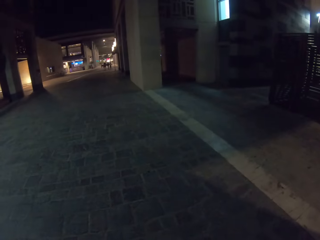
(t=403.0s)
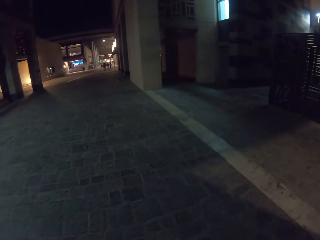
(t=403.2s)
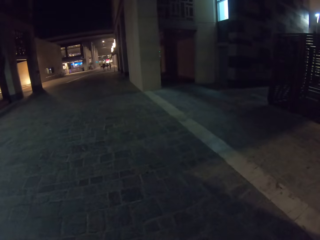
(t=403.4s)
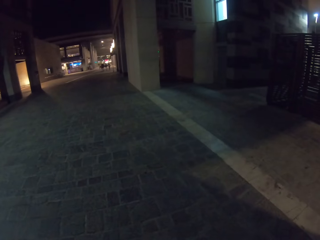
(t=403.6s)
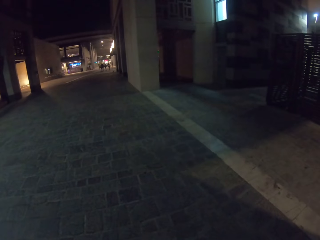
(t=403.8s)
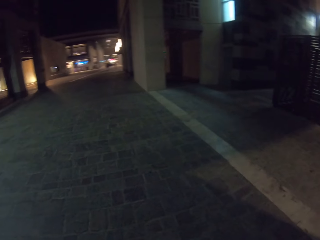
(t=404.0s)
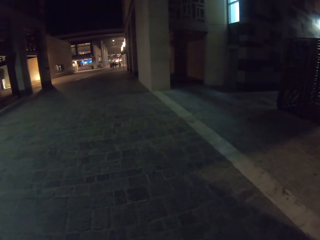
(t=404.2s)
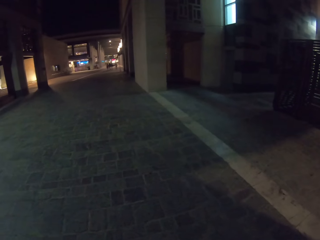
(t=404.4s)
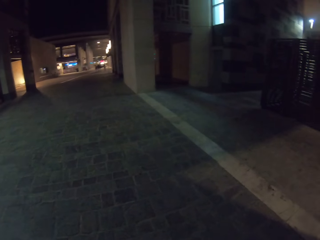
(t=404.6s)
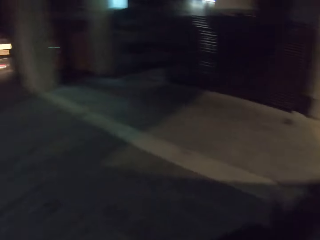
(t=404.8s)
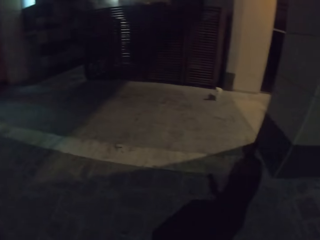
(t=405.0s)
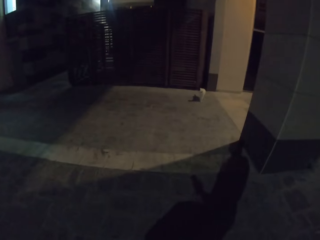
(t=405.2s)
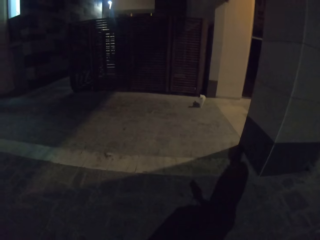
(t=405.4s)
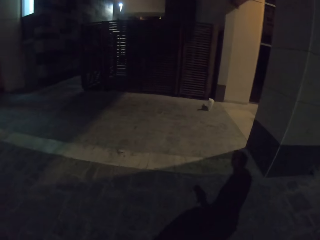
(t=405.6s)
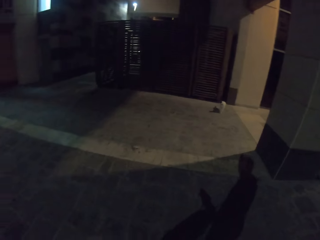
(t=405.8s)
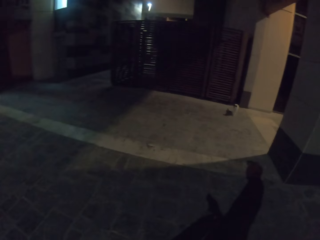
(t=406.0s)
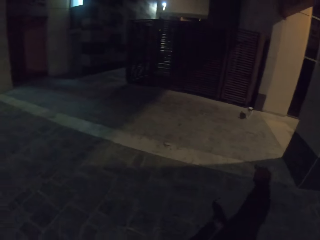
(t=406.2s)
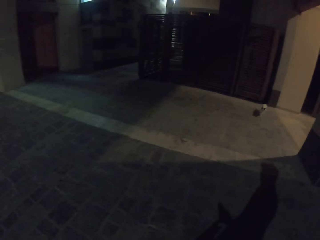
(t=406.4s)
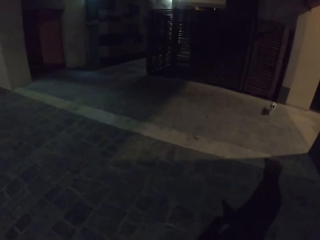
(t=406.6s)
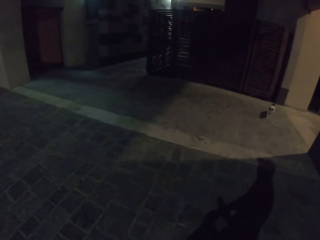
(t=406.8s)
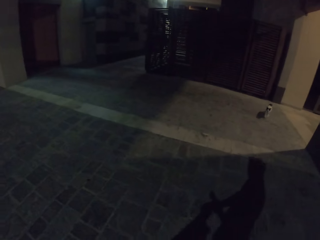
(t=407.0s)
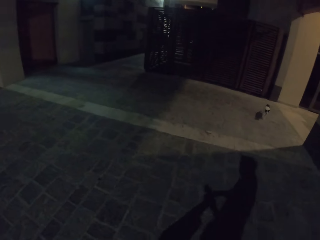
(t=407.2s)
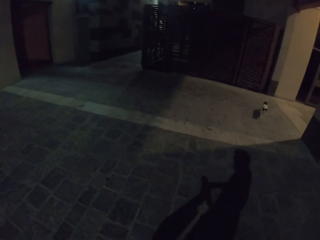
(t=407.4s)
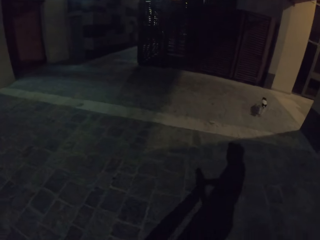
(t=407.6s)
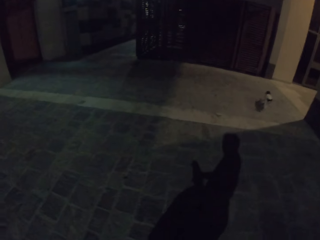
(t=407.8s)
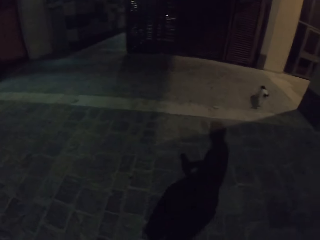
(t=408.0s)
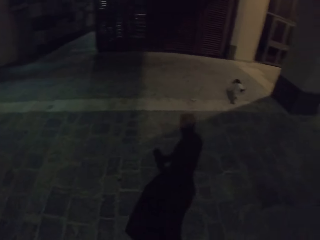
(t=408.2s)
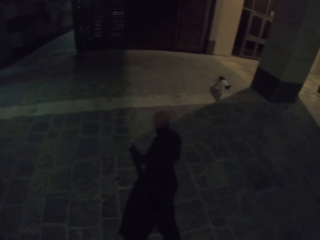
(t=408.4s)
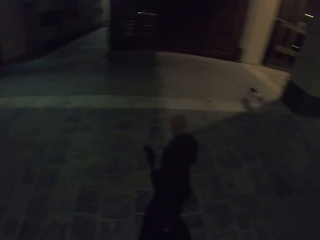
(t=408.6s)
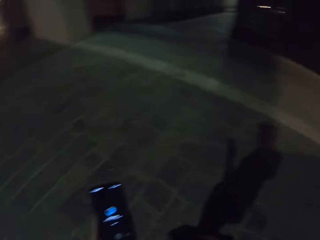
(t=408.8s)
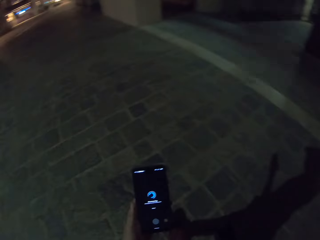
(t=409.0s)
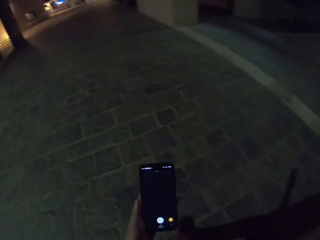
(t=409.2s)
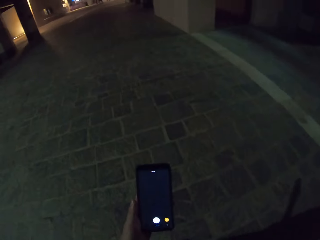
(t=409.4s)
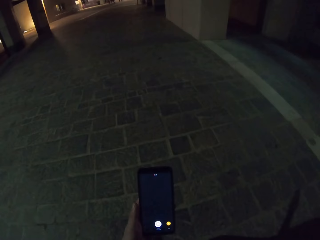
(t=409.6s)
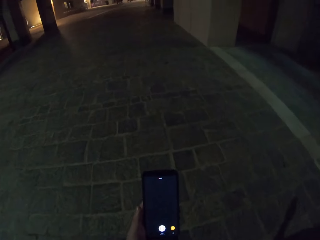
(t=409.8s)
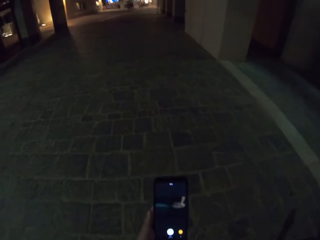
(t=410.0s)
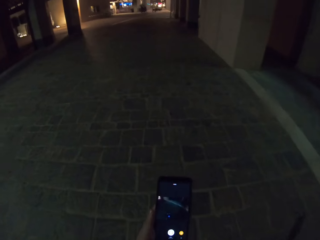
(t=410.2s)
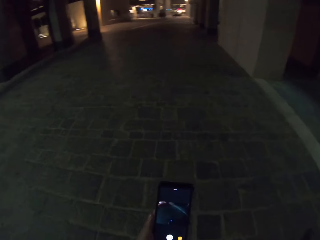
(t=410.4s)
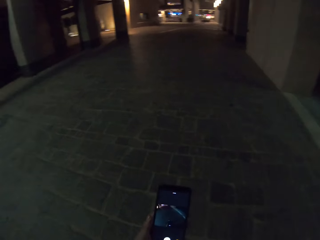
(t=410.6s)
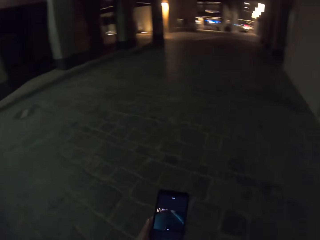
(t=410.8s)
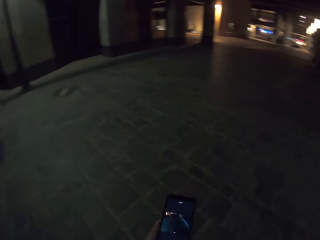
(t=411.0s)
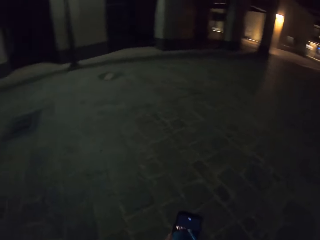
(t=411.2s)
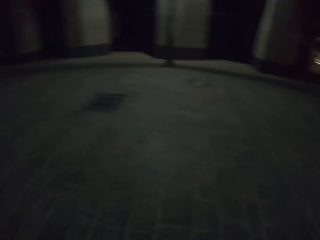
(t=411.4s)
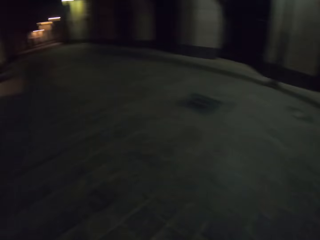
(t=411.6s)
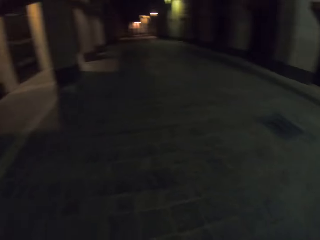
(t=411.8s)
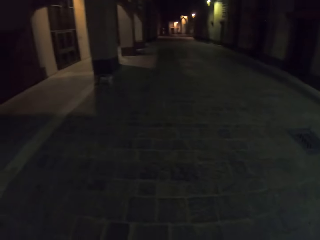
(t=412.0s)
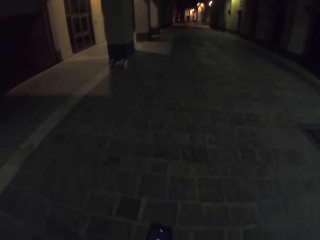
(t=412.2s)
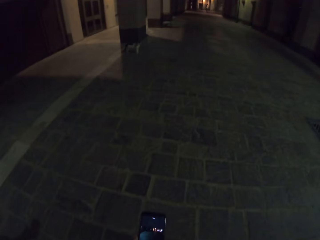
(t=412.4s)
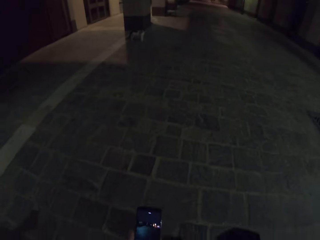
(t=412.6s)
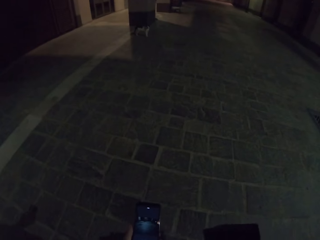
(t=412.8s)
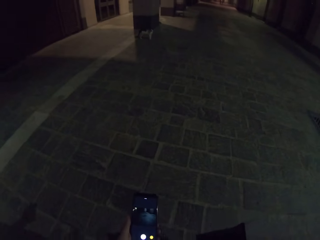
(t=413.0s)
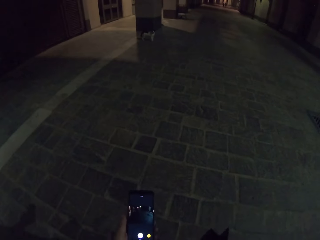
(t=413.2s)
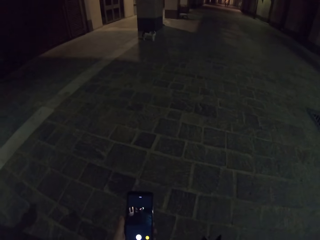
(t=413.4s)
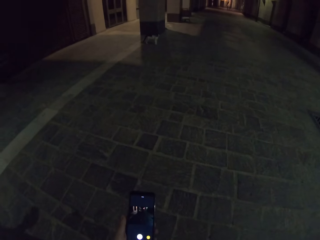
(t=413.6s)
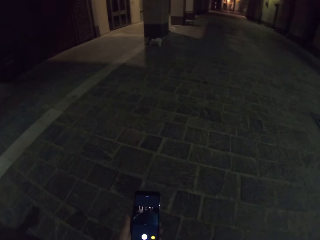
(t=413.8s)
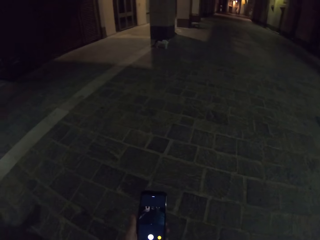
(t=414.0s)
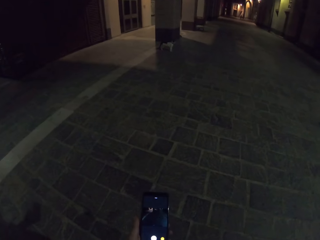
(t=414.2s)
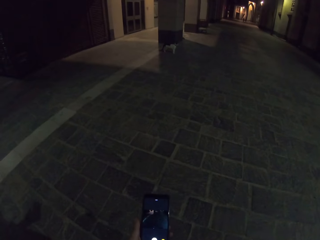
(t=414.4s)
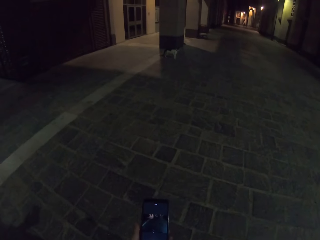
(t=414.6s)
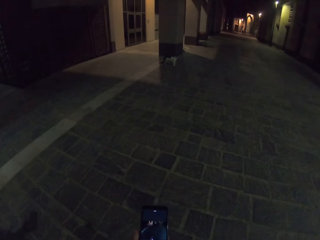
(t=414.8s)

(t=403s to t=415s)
The camera wearer holds the phone. They walk on the street. They look on the phone.

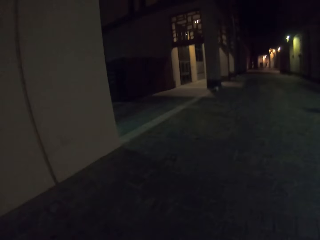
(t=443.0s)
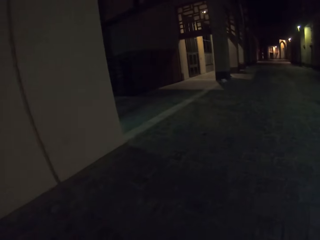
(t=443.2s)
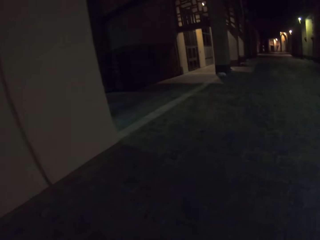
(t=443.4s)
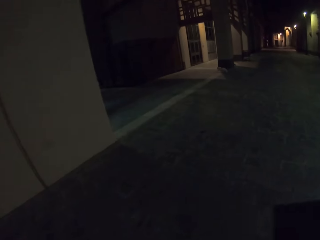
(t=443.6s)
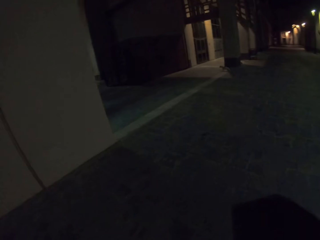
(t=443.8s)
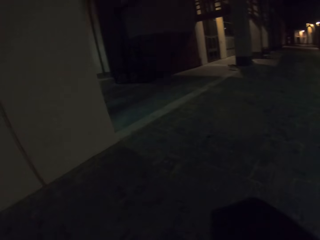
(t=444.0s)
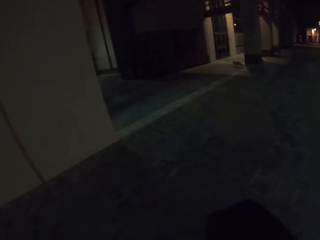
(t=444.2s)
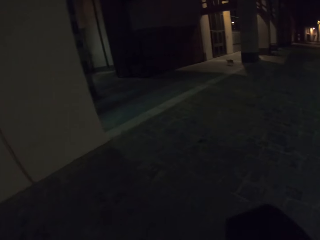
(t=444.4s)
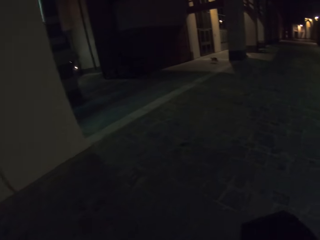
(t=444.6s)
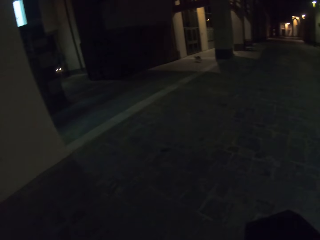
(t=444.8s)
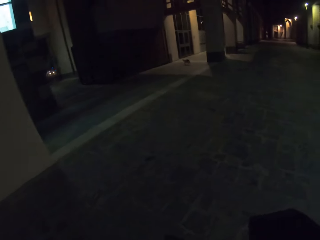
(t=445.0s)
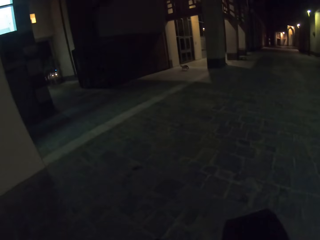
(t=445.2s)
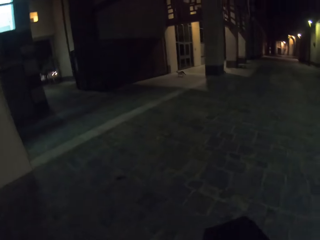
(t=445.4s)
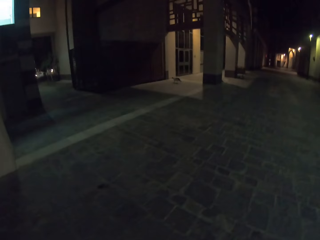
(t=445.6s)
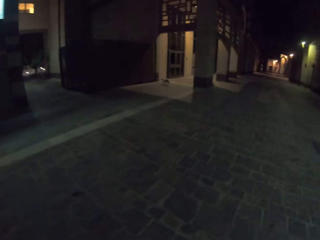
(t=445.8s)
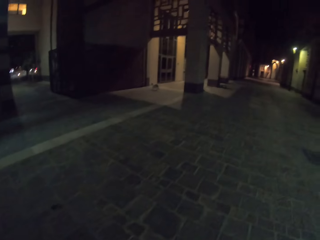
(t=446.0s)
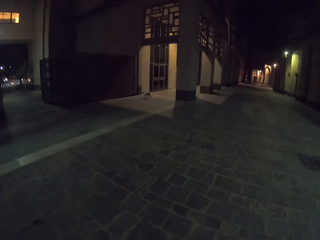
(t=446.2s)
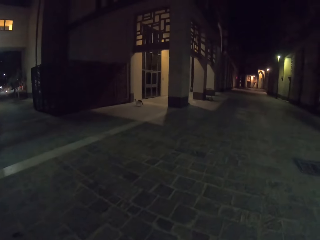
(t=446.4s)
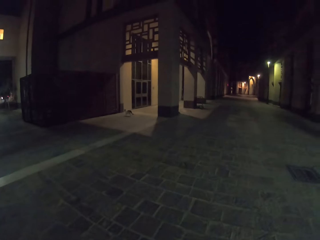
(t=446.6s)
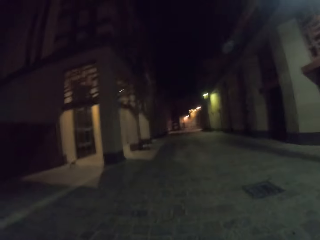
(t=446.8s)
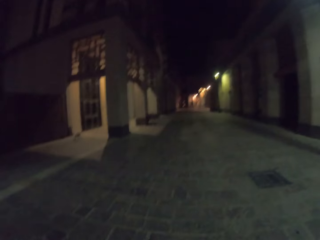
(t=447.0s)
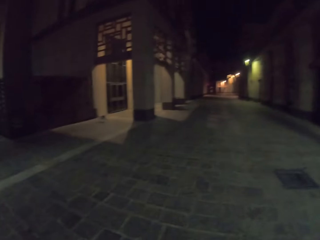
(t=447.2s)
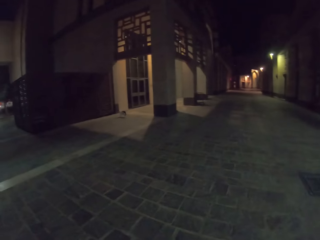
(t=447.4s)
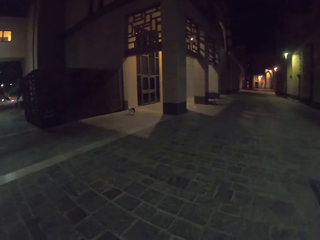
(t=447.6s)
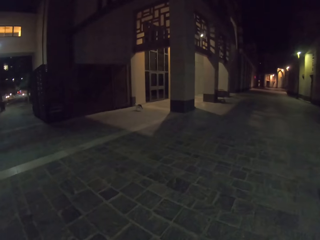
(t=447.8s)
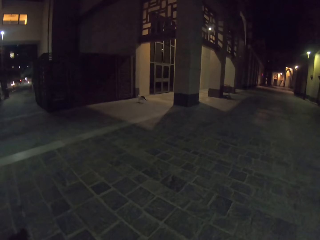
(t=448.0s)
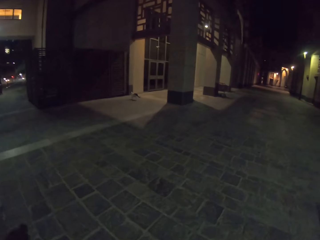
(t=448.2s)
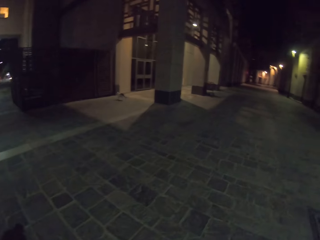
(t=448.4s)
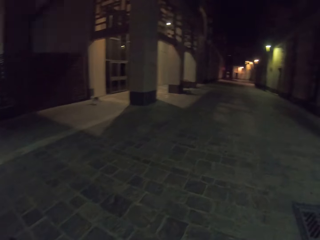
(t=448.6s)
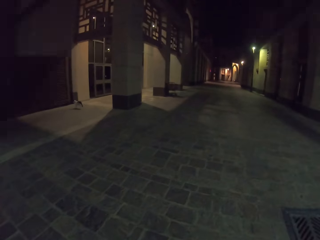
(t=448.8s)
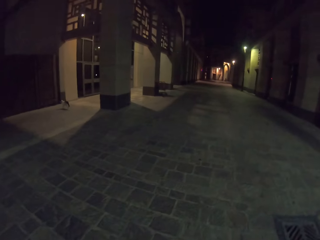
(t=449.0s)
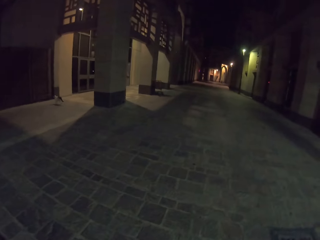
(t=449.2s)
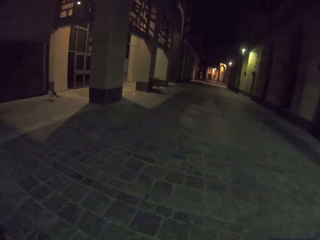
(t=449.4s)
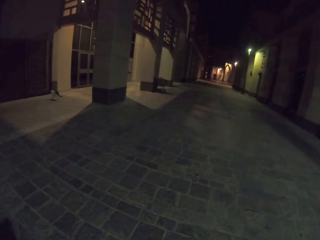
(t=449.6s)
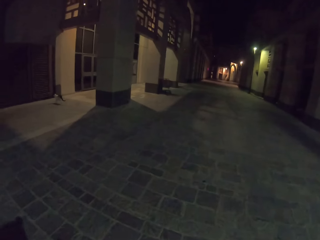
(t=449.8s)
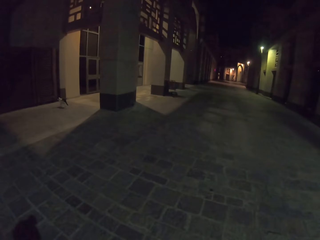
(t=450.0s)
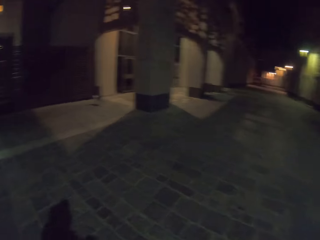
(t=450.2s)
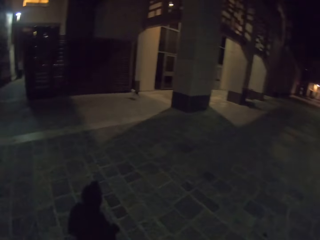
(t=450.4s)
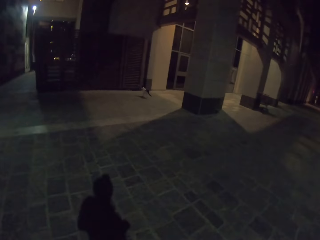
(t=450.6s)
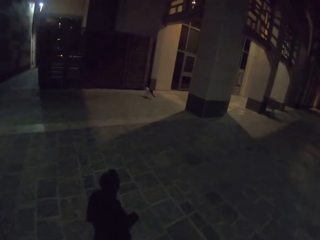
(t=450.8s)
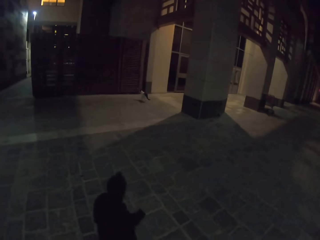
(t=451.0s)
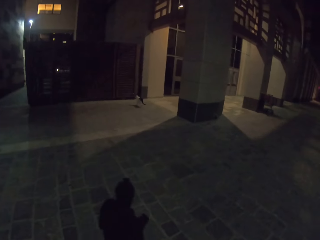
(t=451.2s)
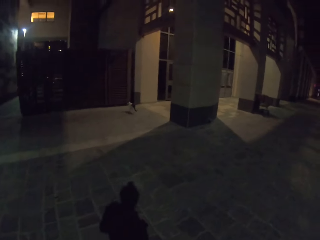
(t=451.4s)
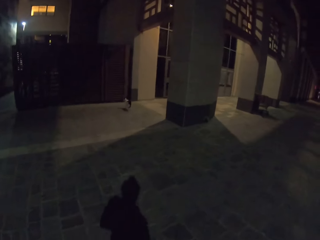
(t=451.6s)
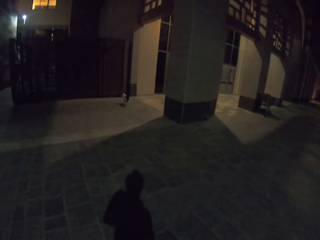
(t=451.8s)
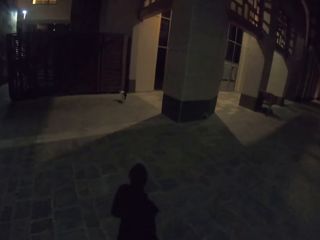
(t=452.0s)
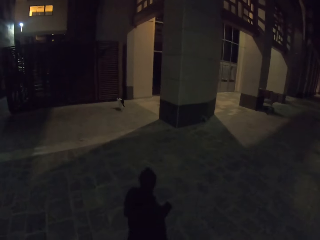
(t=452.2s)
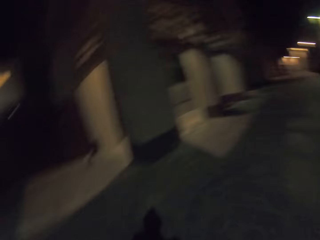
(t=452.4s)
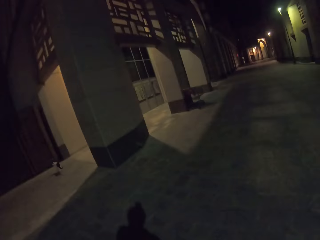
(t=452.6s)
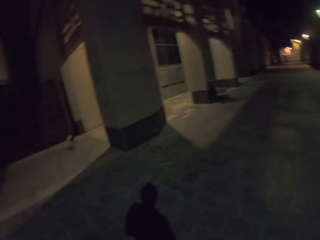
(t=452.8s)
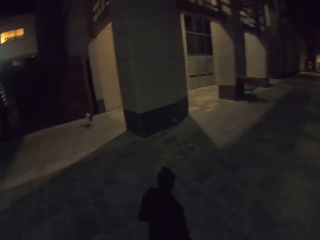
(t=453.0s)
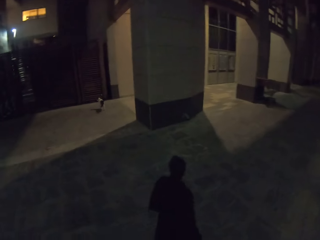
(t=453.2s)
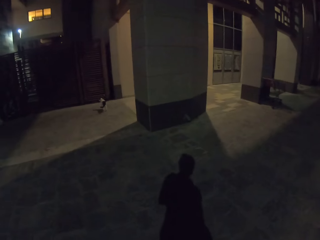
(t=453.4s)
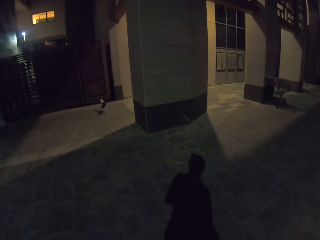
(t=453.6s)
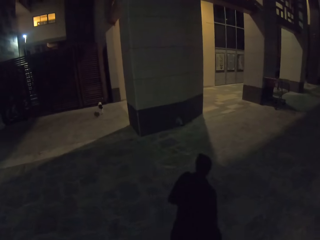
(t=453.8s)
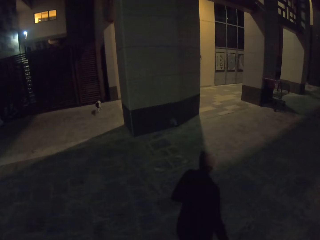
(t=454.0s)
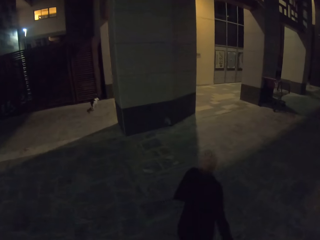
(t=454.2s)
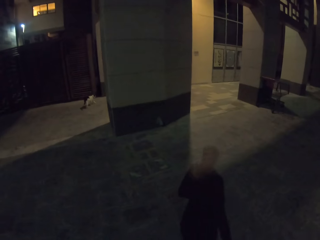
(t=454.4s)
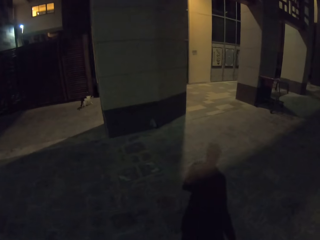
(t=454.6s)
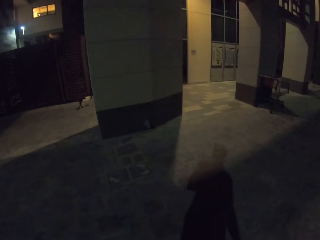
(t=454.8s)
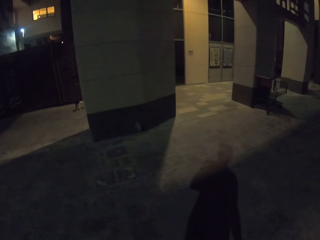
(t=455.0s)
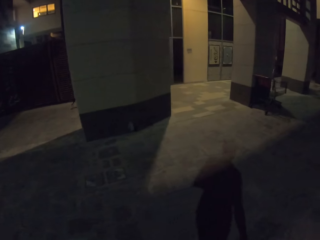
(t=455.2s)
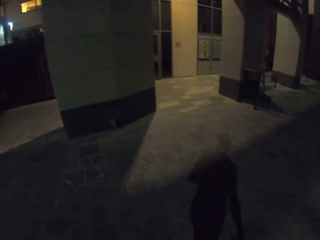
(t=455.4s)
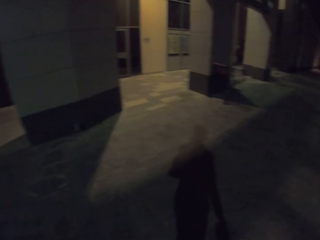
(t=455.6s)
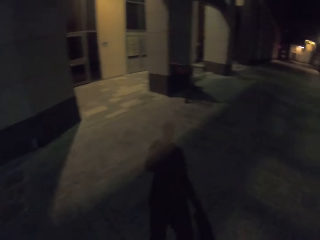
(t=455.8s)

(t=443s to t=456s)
The camera wearer receives the scarf.
